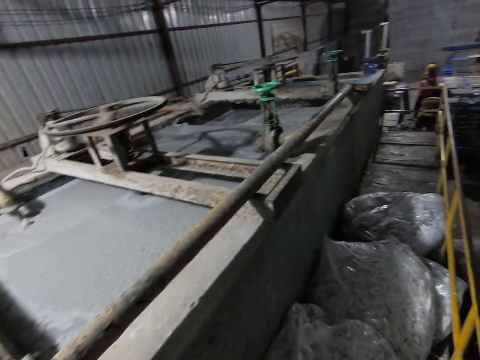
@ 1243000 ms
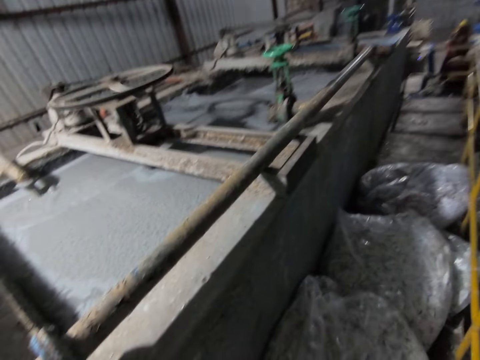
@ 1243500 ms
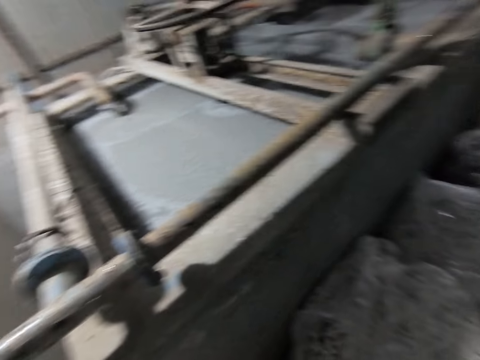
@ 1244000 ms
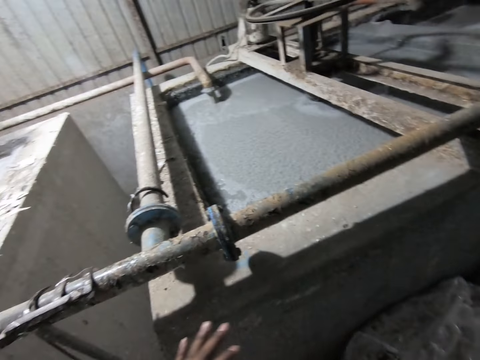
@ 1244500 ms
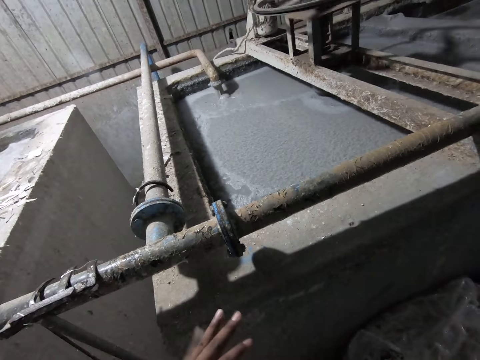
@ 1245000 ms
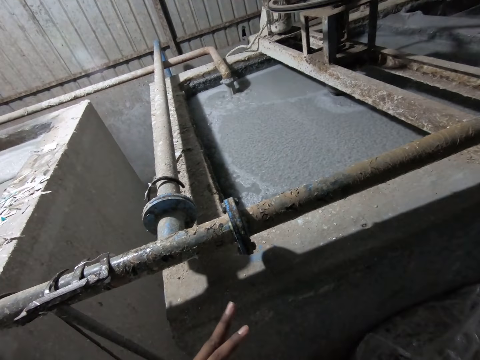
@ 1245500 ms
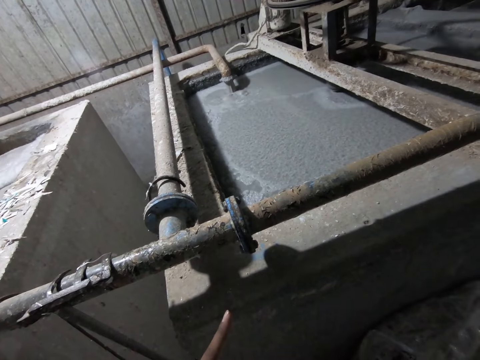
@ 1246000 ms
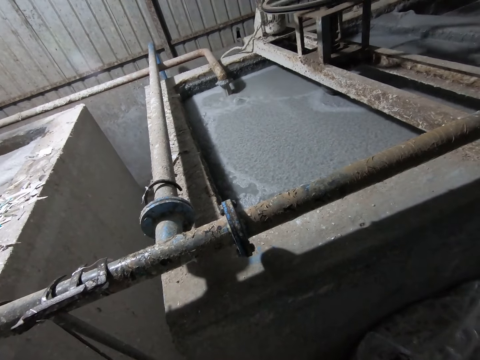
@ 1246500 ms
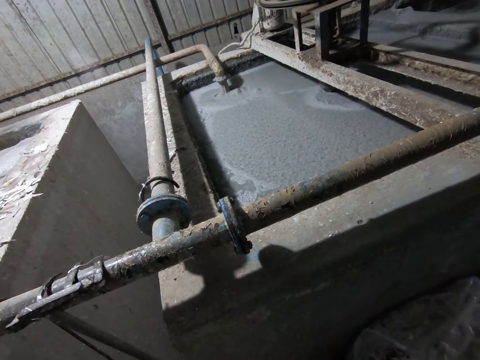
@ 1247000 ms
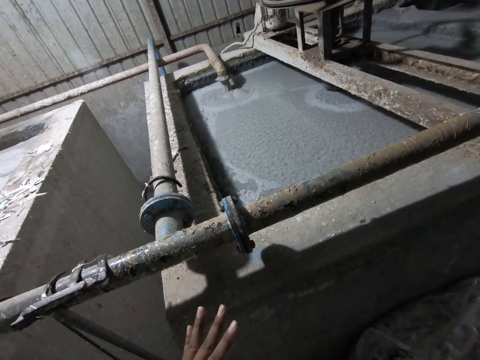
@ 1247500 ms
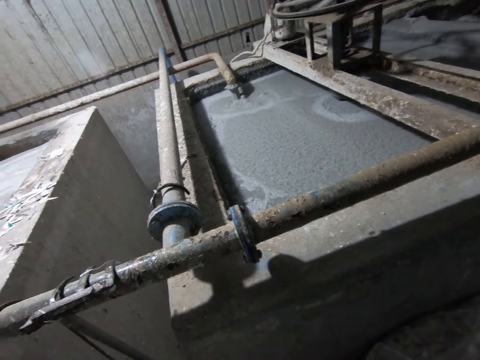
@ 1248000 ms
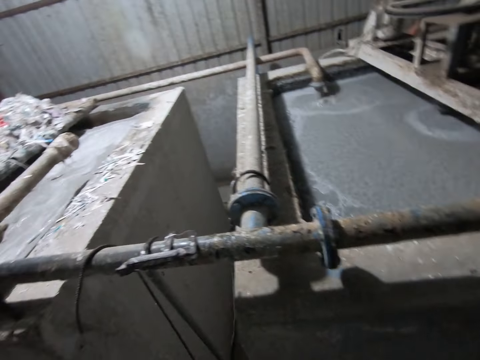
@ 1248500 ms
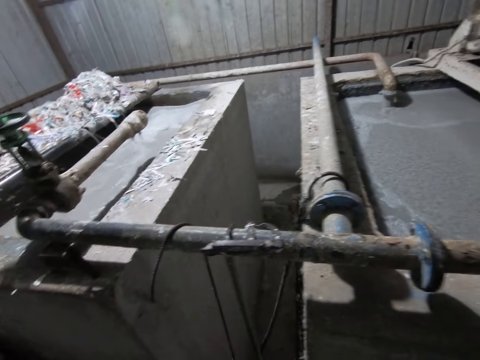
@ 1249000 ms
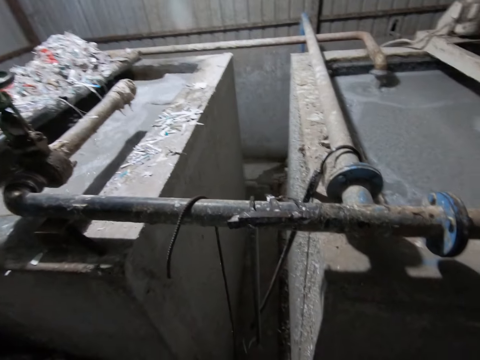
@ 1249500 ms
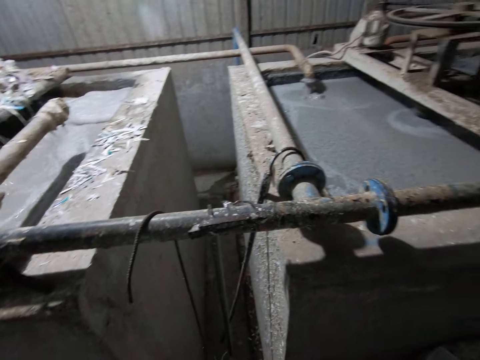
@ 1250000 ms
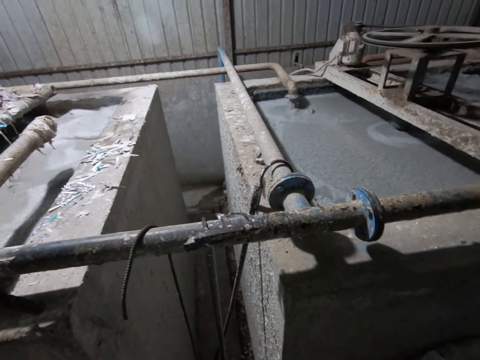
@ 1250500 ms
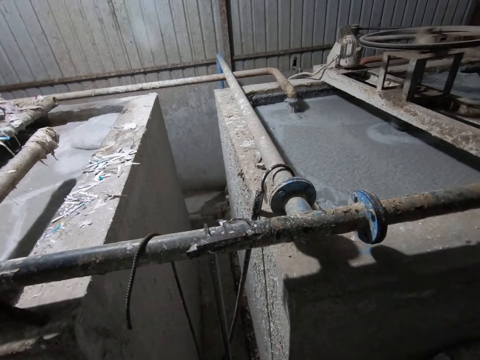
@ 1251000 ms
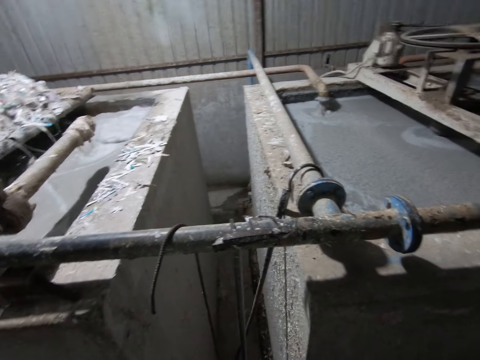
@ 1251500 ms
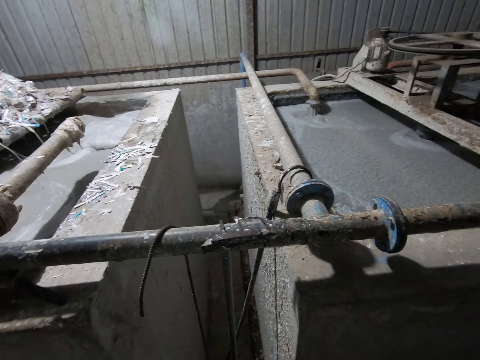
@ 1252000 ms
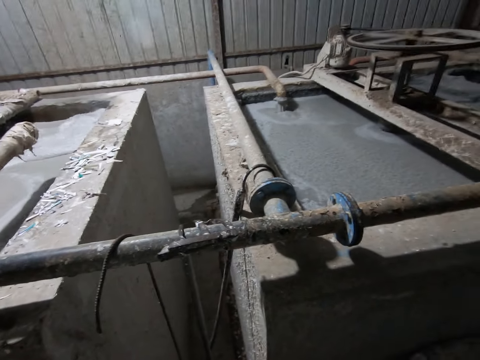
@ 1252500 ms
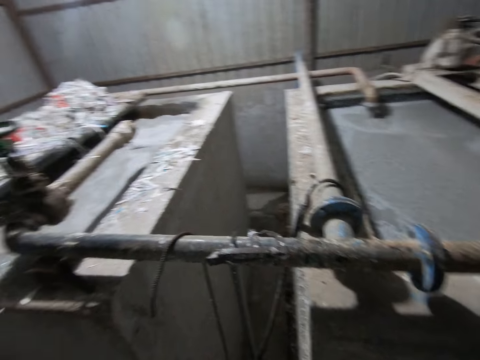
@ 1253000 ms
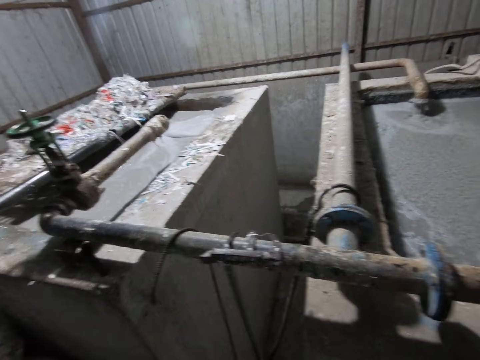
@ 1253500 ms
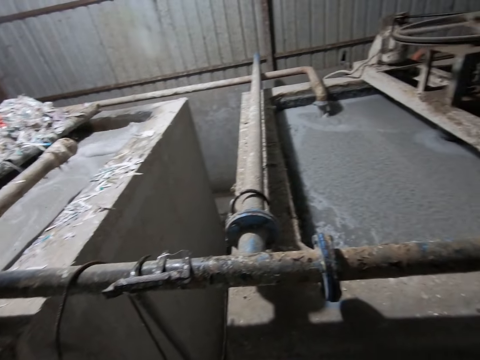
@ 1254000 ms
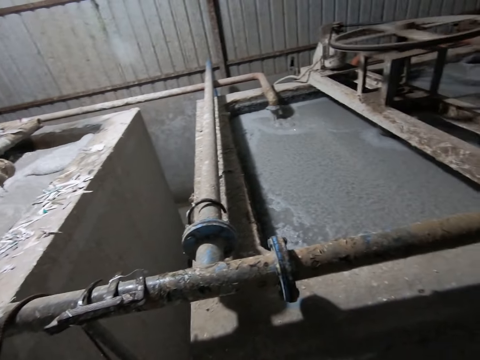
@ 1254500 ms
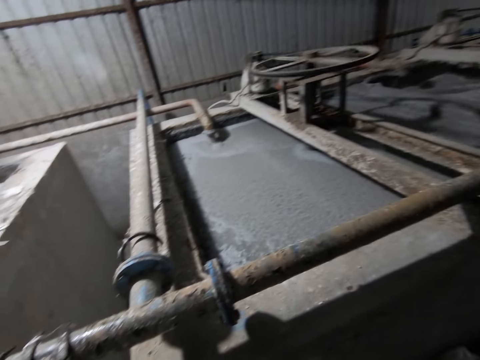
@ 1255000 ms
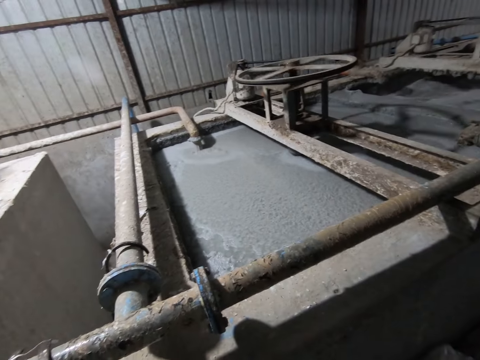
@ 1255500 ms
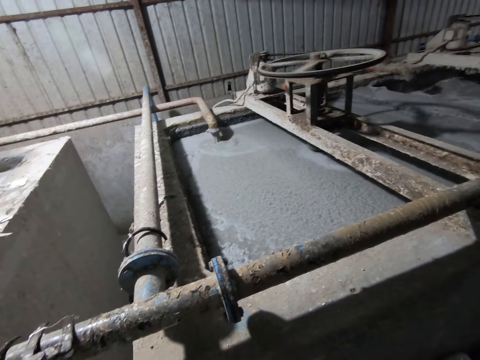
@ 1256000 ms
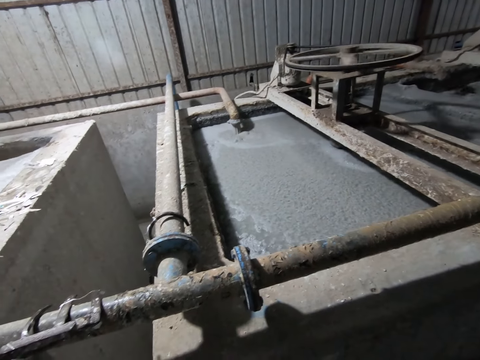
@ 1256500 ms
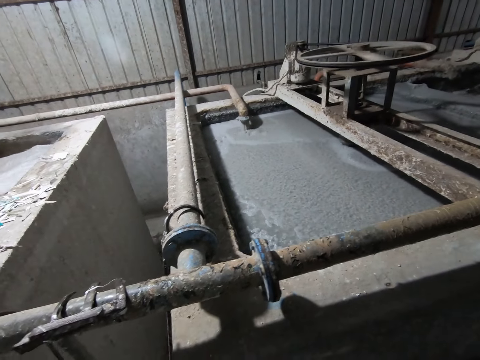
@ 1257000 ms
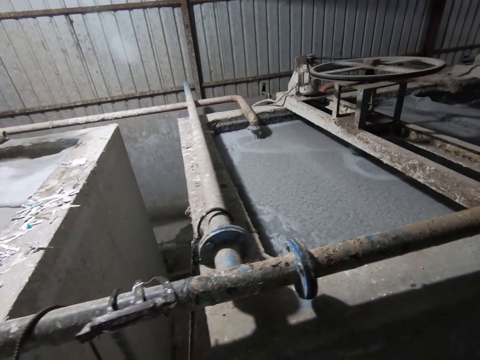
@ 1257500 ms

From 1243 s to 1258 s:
The camera wearer looks at his hand. He looks around the industry.

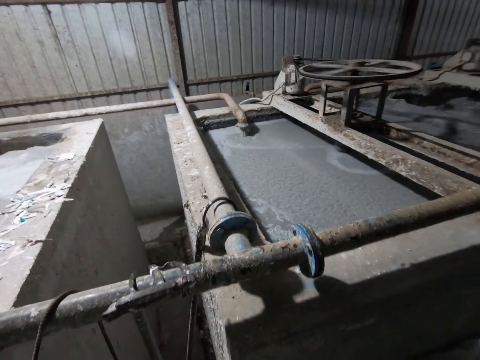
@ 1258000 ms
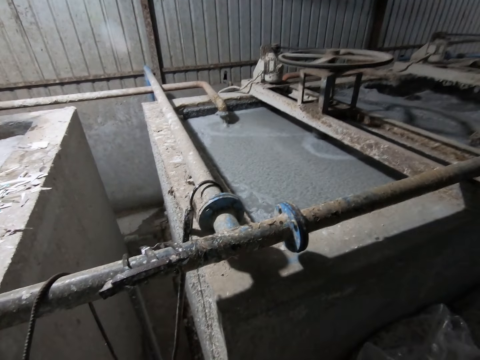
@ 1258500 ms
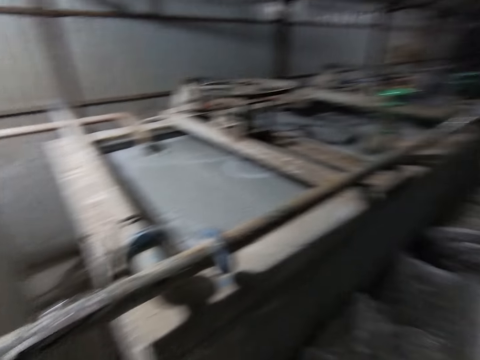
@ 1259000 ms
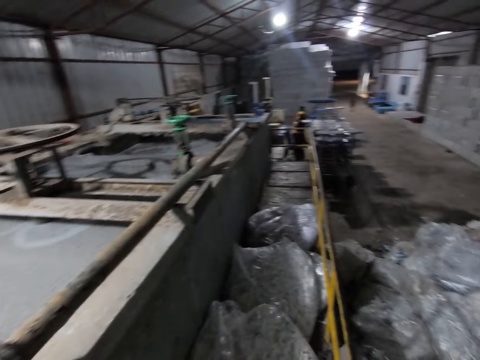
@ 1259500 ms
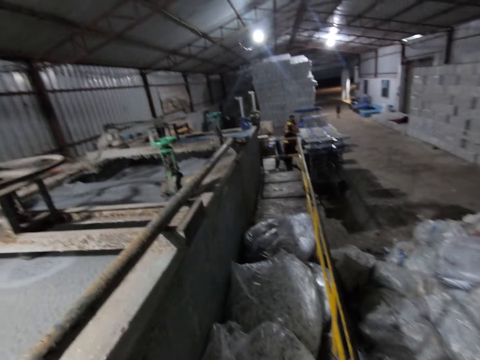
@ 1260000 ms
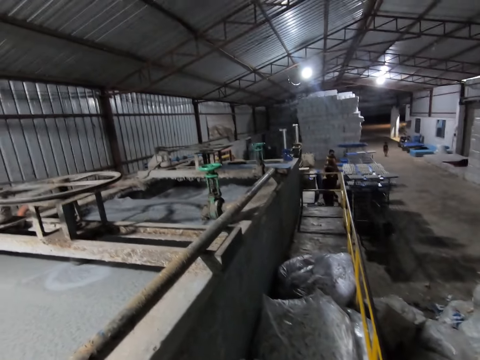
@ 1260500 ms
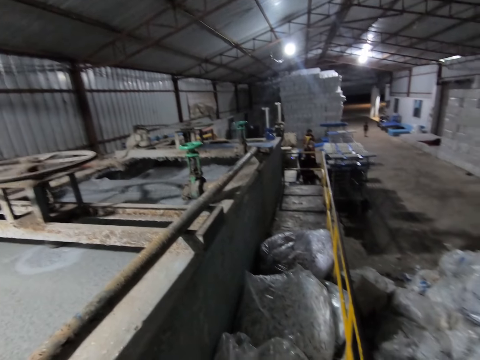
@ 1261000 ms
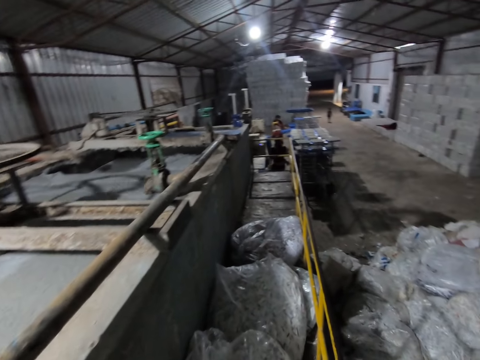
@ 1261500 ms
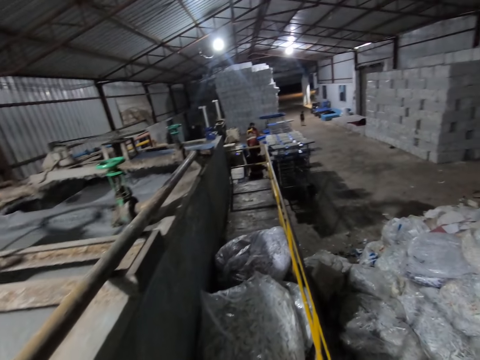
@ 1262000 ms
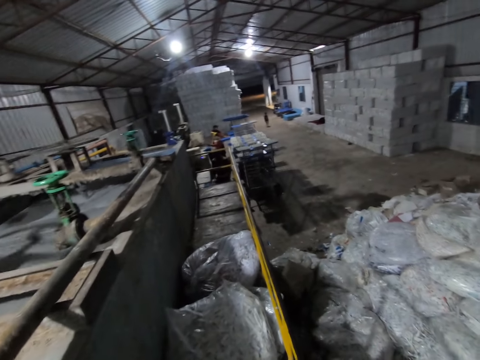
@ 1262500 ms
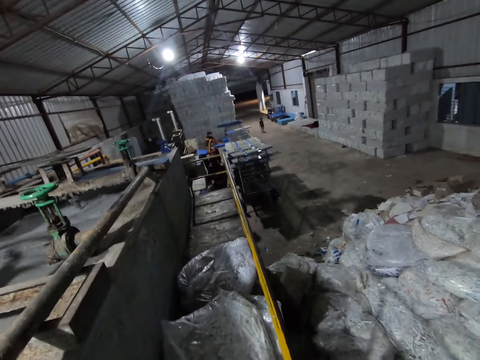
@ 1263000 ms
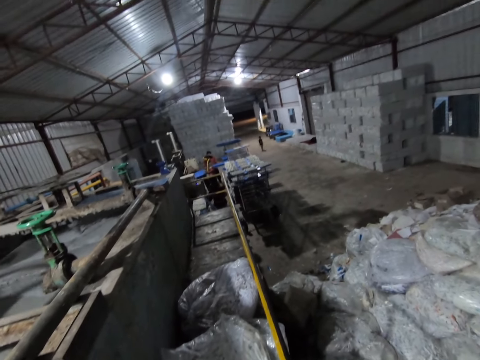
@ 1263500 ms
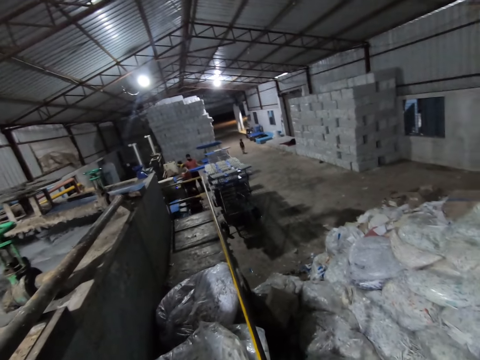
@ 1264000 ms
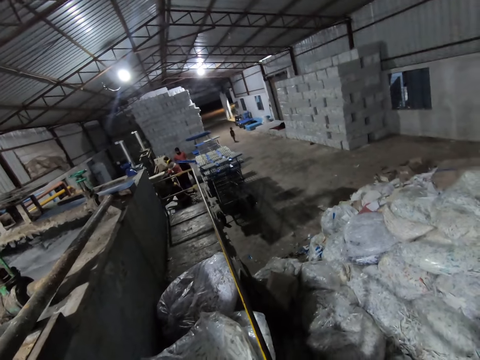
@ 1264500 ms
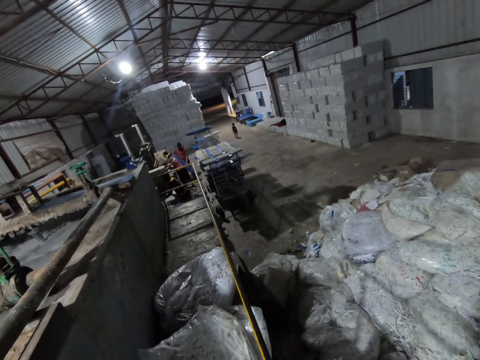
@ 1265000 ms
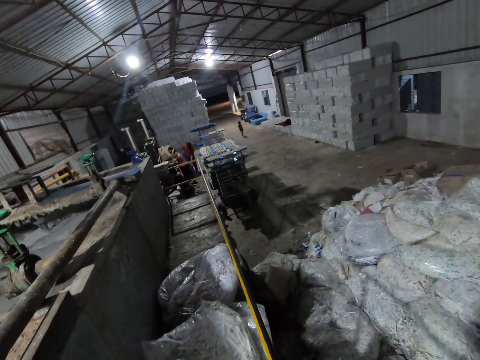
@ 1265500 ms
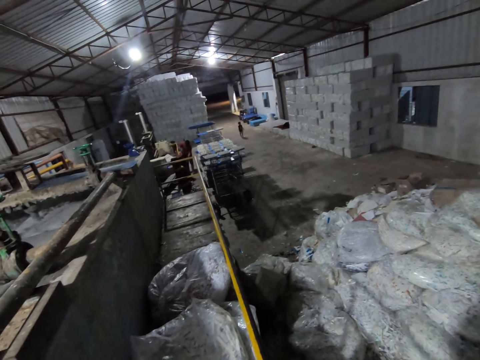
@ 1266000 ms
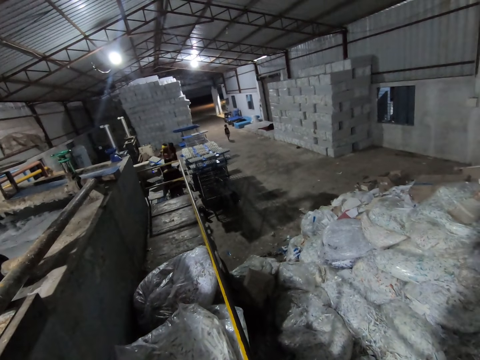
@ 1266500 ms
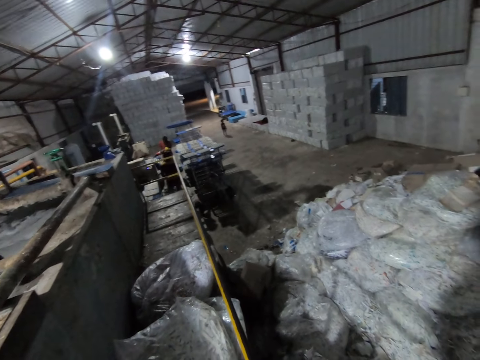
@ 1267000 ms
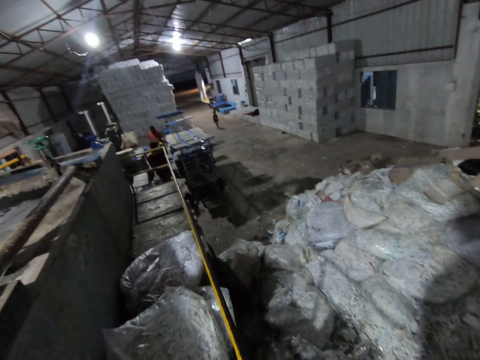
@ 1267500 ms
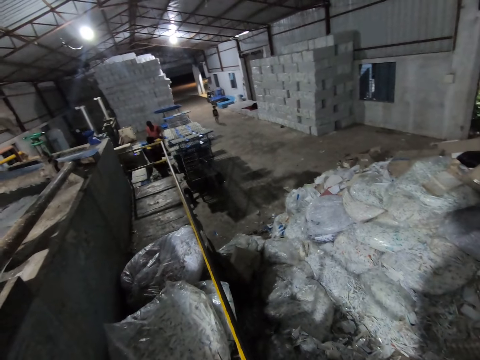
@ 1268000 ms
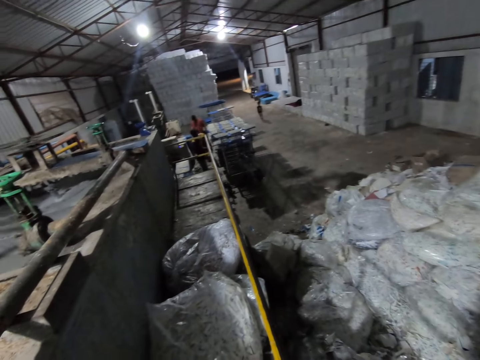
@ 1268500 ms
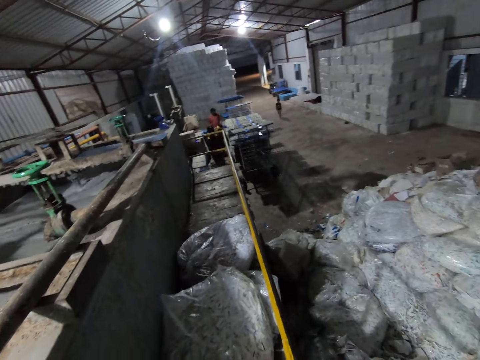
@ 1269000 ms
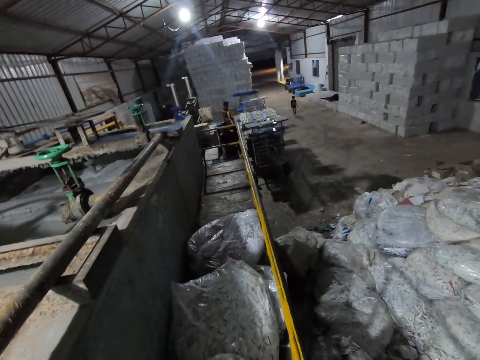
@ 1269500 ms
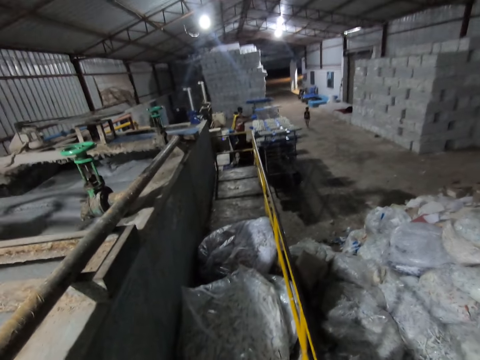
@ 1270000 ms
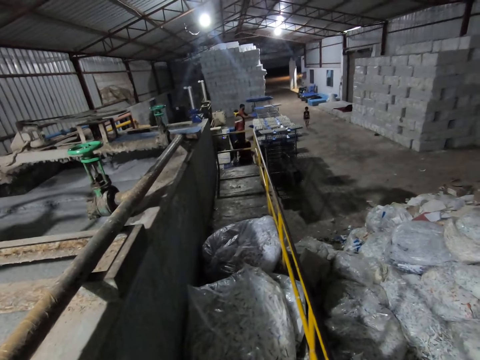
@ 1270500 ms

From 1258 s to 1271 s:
A man holds a PVC sheet with both hands. Another man holds a PVC sheet with both hands. A third man holds some PVC sheets with both hands. The first man puts the PVC sheet in the pulp molding machine with both hands. The second man puts the PVC sheet in the pulp molding machine with both hands. The third man places the PVC sheets on the ground with both hands. The second man removes some egg trays with the PVC sheet in both hands from the pulp molding machine. The first man removes some egg trays with the PVC sheet in both hands from the pulp molding machine. The second man drops the egg trays with the PVC sheets on the rack with both hands. The first man drops the egg trays with the PVC sheets on the rack with both hands. The camera wearer interacts with the second man, the first man and the third man.
